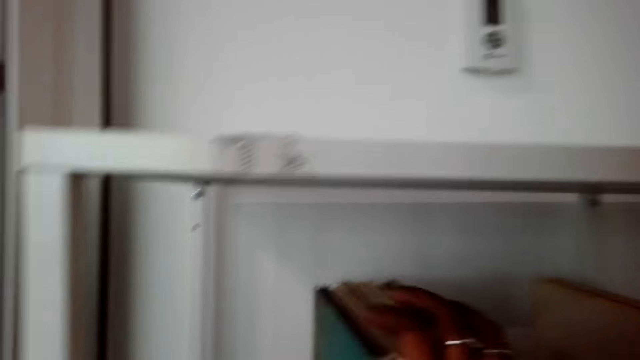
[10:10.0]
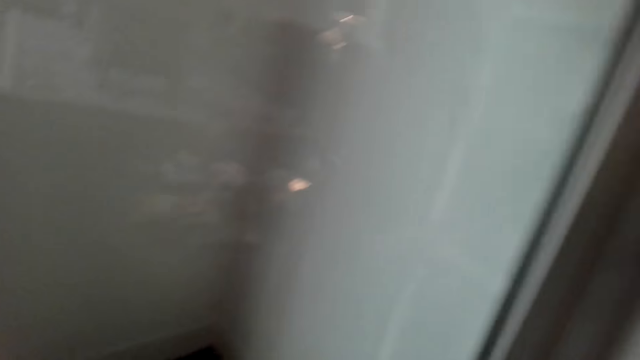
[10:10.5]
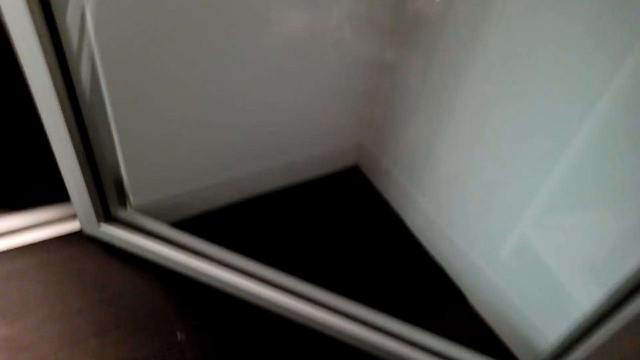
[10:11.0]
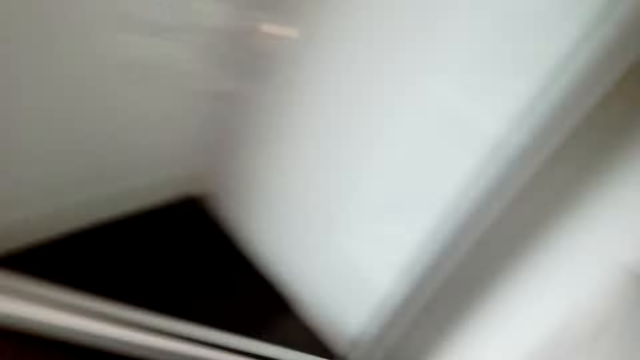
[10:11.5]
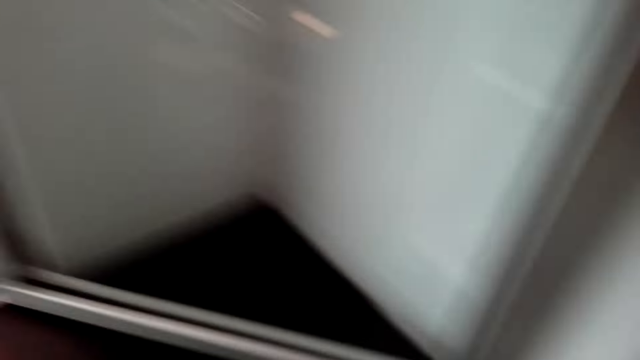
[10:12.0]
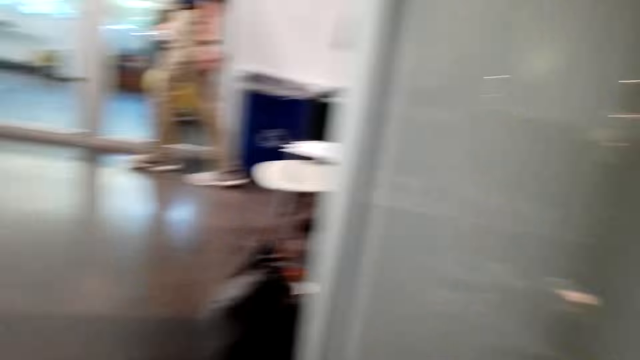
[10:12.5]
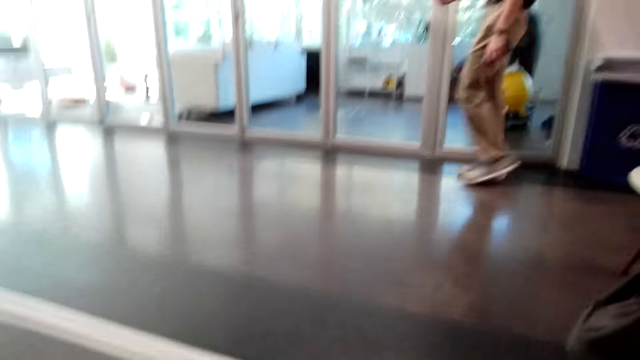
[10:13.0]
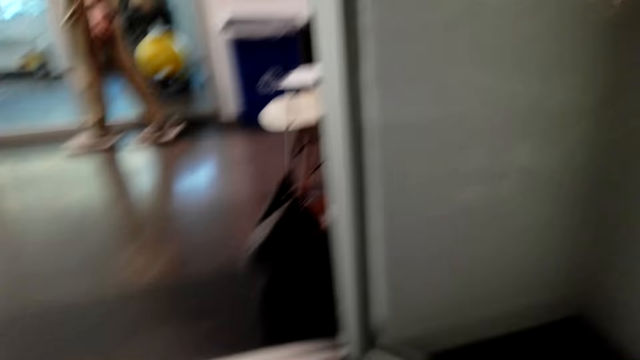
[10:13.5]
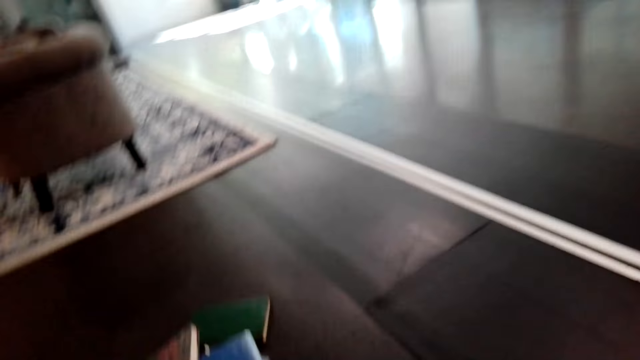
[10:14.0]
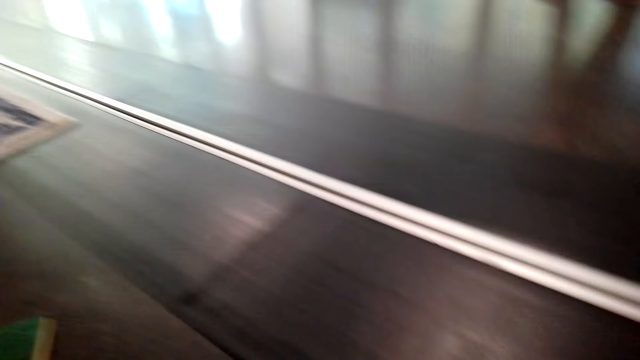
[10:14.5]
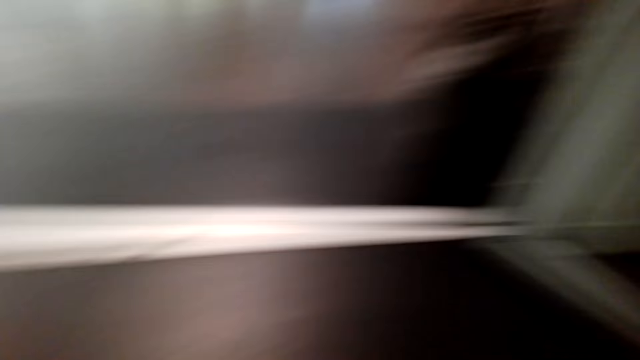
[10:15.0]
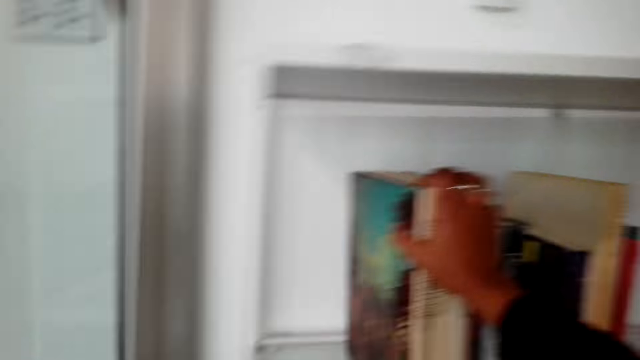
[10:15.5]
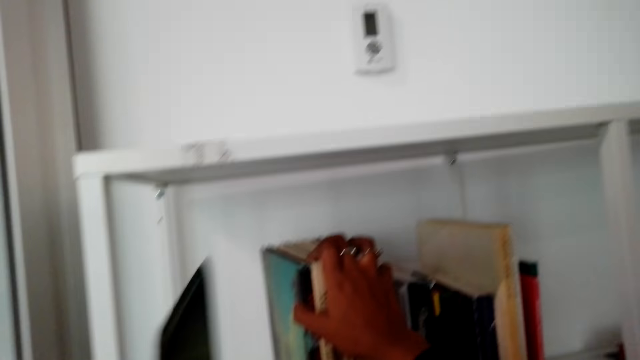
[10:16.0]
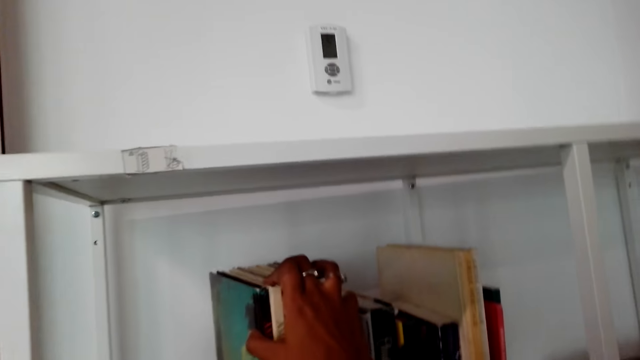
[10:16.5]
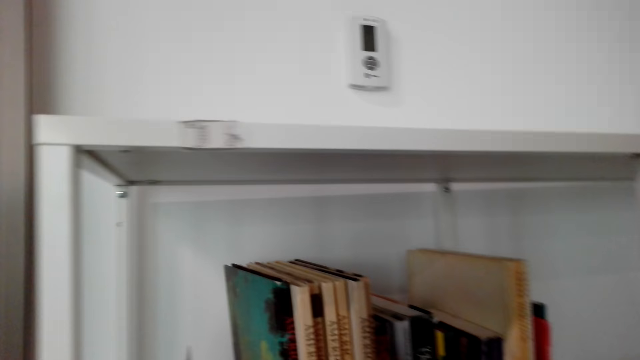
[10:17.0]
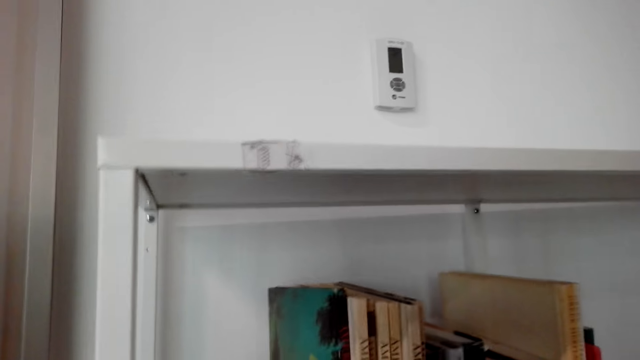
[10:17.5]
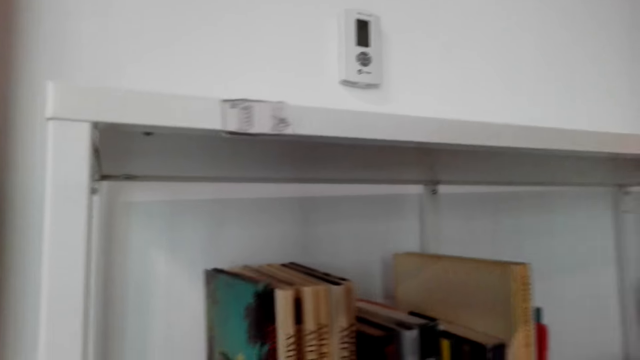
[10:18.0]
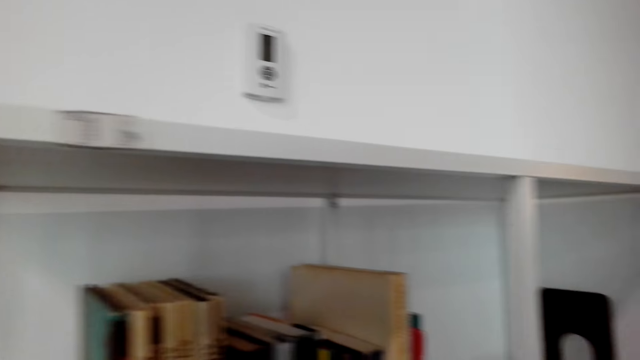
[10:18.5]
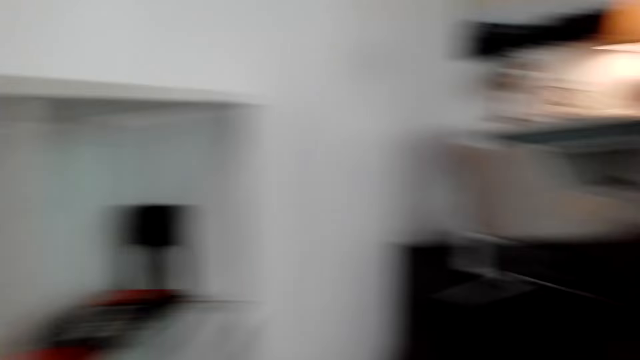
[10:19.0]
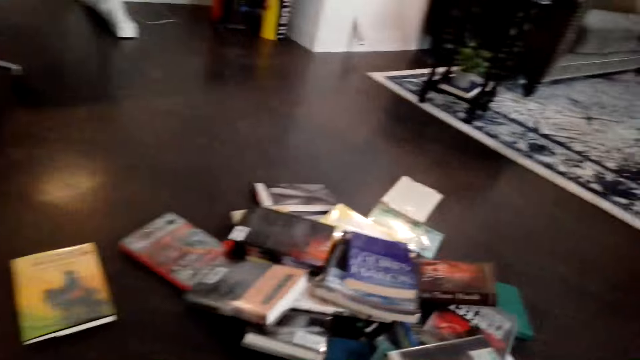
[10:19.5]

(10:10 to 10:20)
The camera wearer arranges books in a shelf. They pick up a book. They arrange books in the shelf.

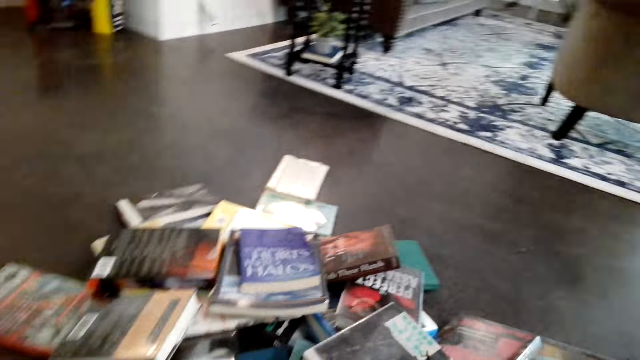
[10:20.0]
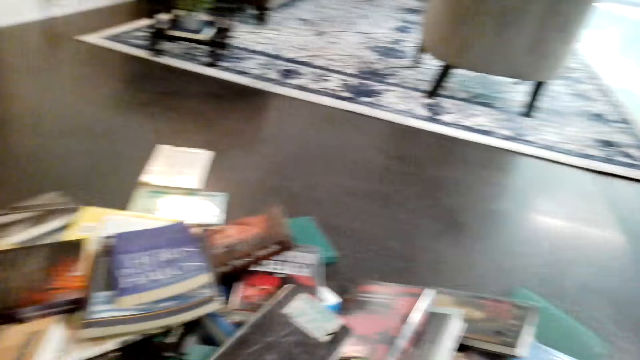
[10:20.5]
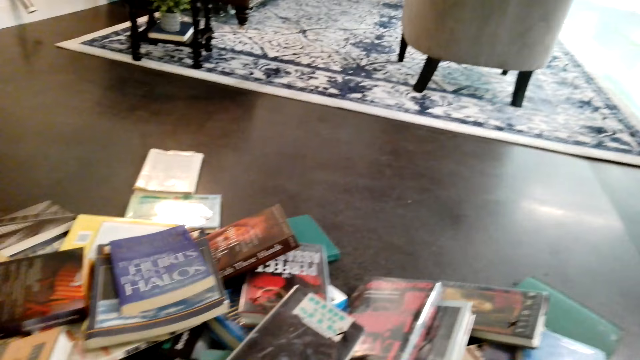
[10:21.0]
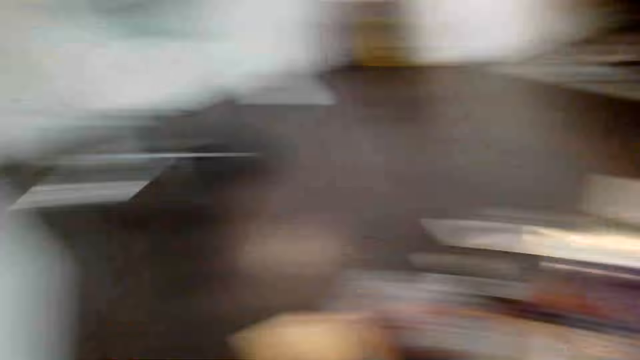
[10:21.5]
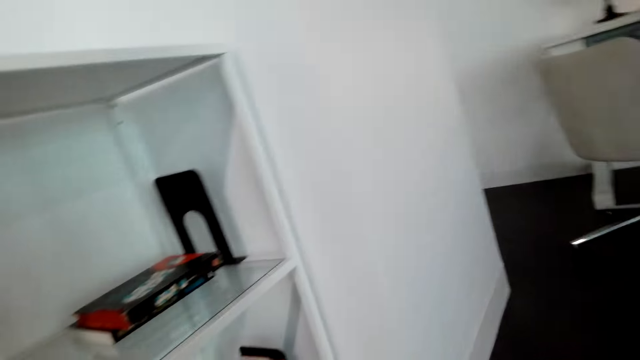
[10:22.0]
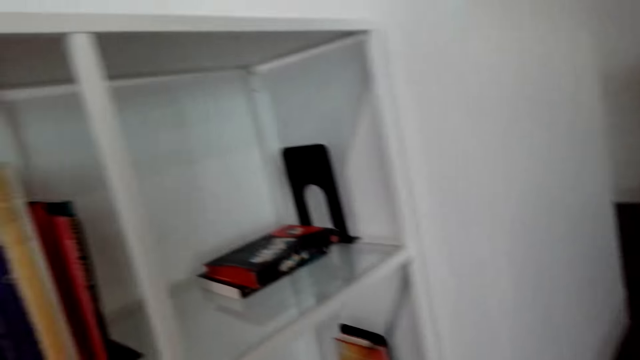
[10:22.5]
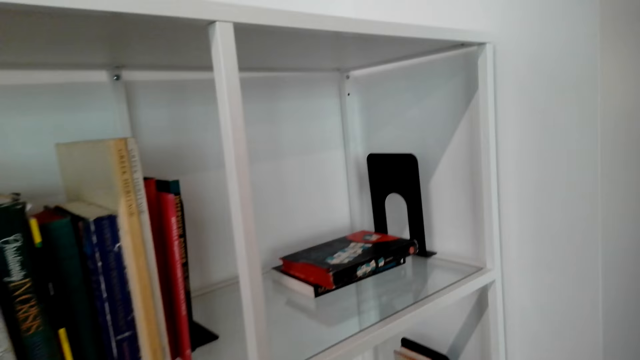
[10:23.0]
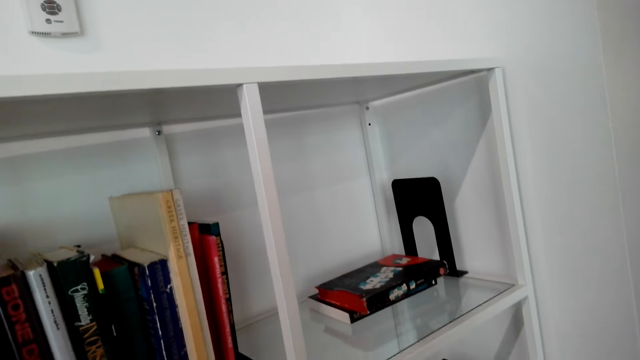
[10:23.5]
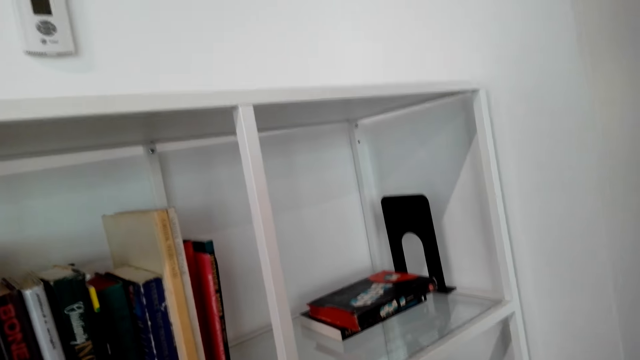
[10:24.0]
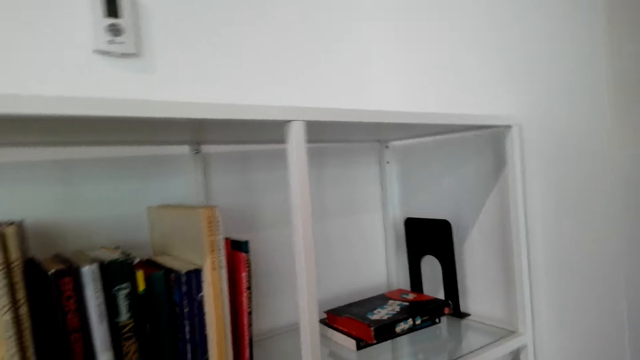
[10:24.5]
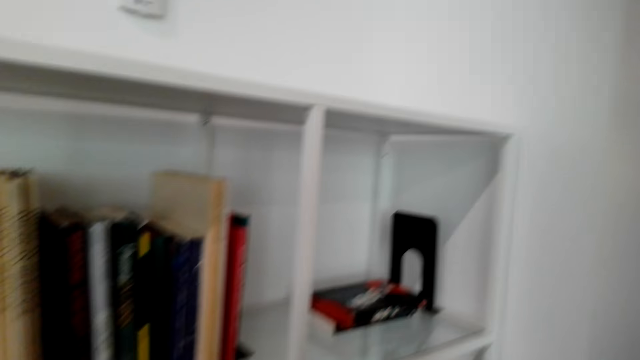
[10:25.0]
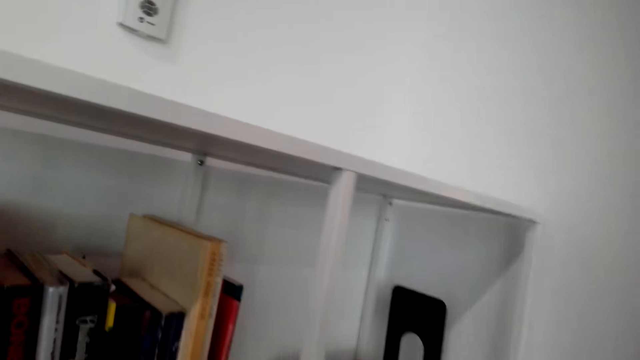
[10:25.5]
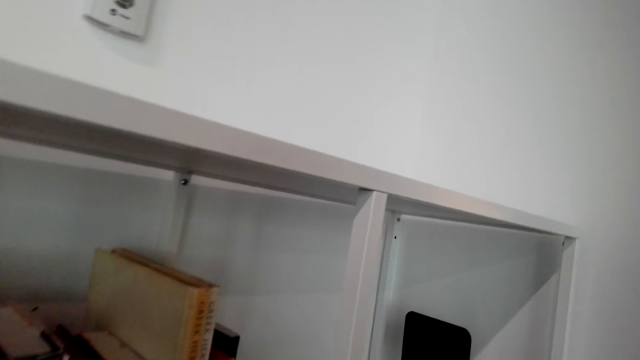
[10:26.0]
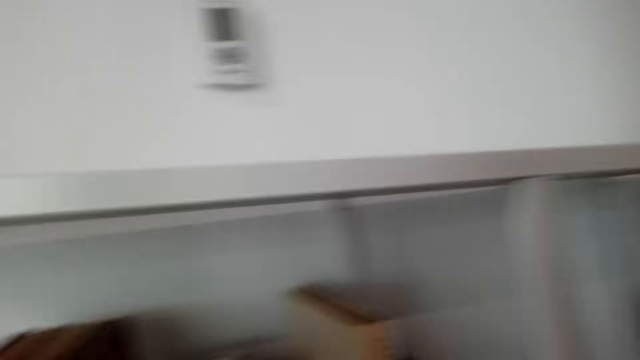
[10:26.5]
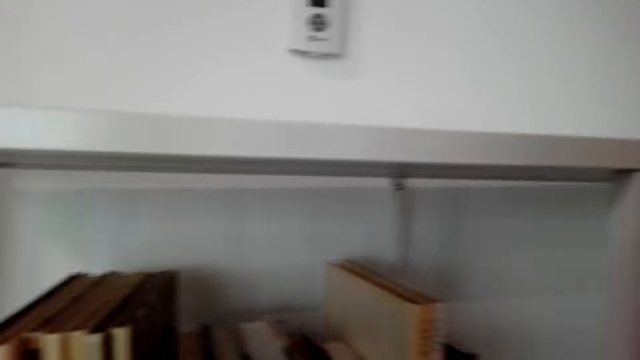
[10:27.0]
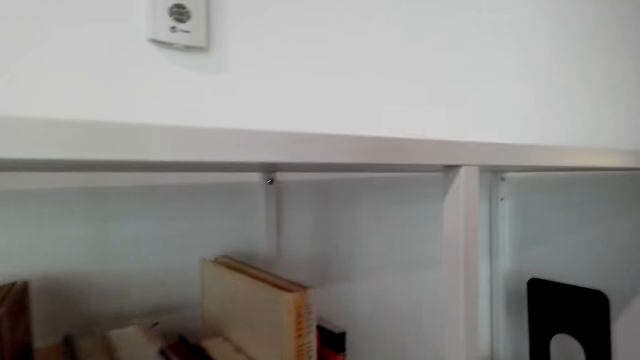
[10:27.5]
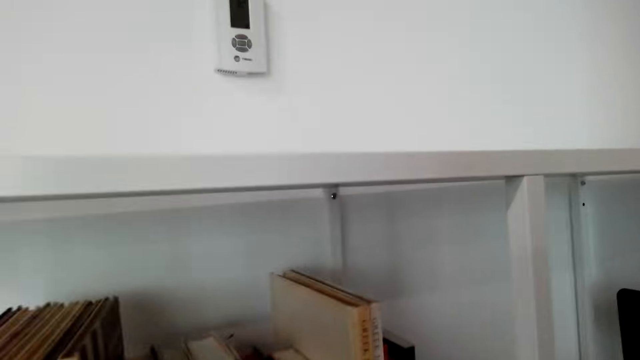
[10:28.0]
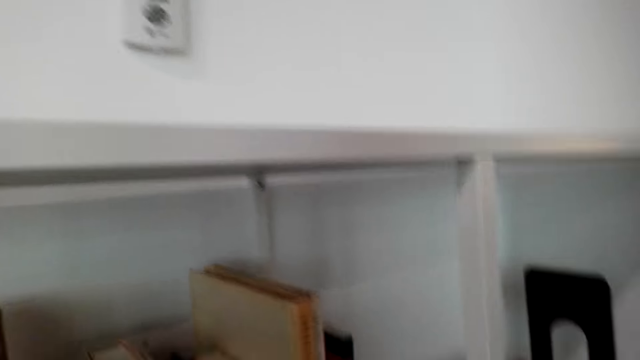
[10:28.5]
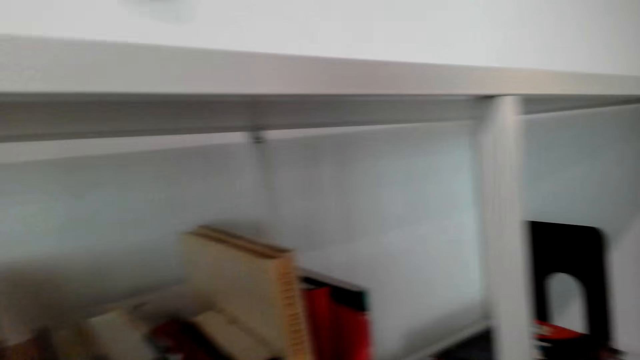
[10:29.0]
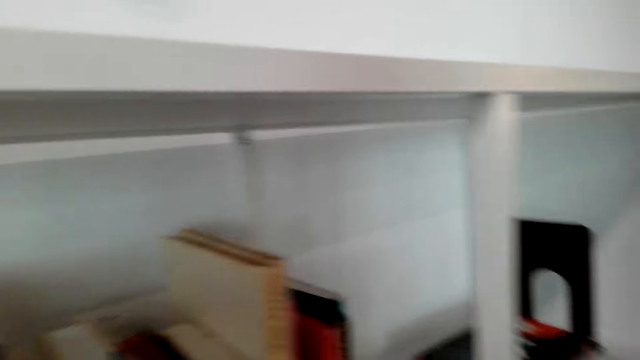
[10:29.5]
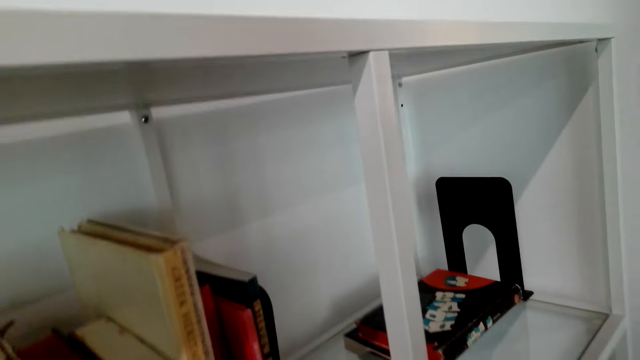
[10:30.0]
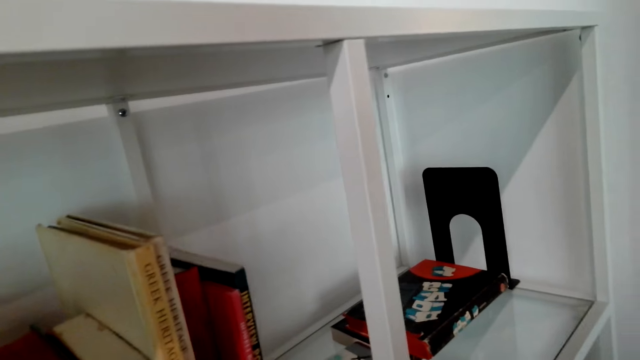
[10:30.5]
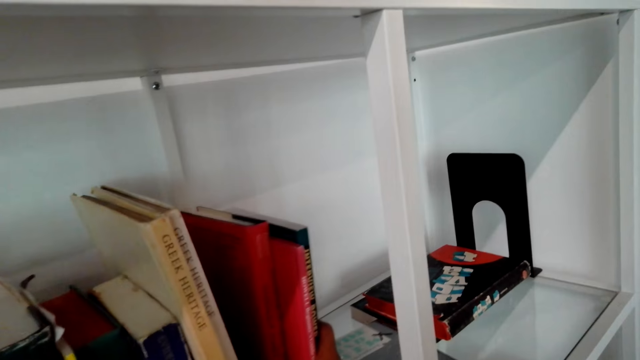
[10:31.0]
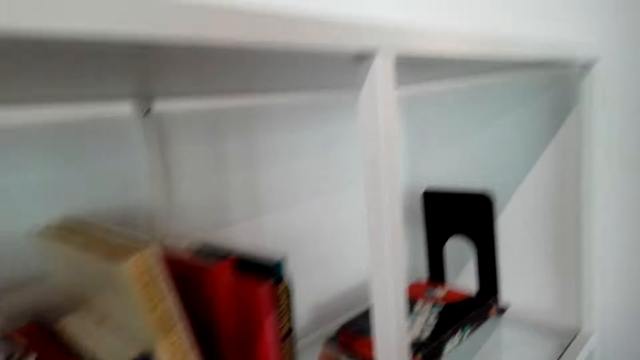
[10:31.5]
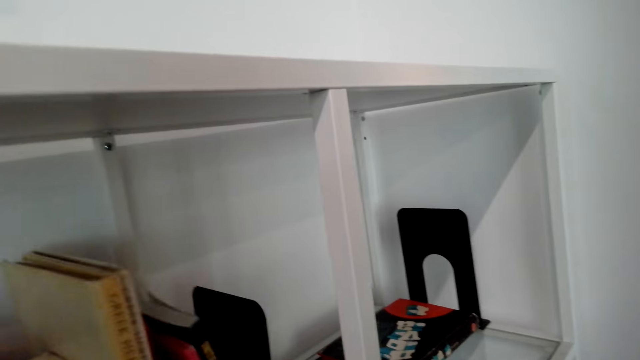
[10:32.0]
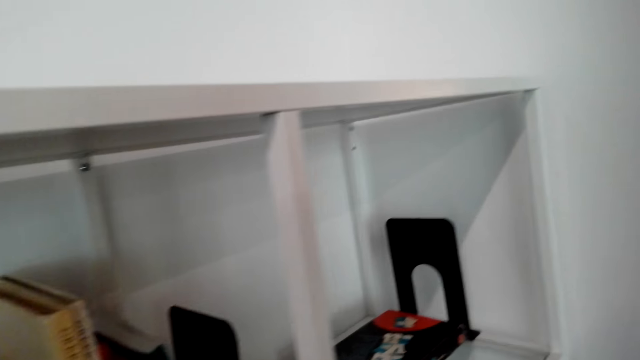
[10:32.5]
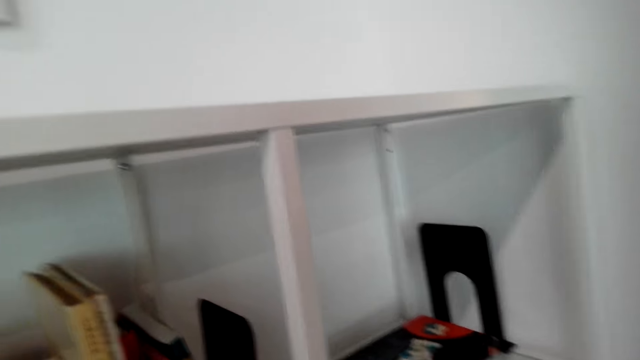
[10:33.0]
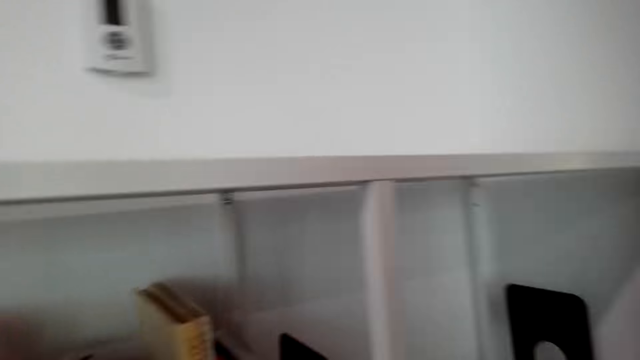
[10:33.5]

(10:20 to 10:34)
The camera wearer picks up a book. They look around the house. They arrange books on a shelf.
